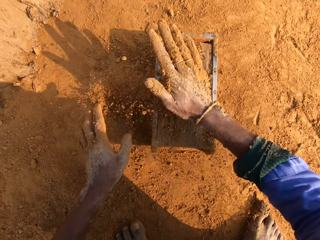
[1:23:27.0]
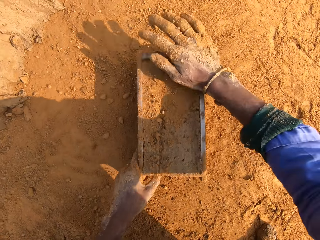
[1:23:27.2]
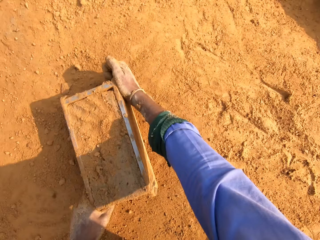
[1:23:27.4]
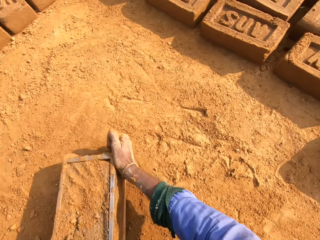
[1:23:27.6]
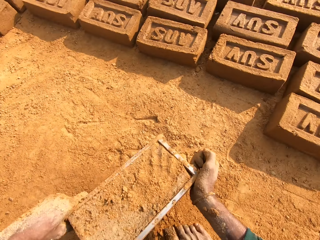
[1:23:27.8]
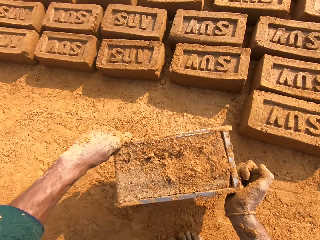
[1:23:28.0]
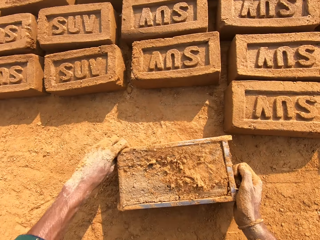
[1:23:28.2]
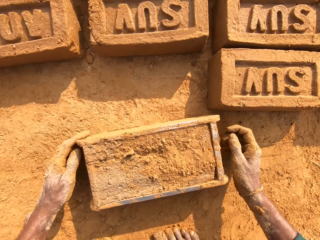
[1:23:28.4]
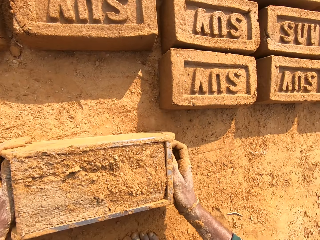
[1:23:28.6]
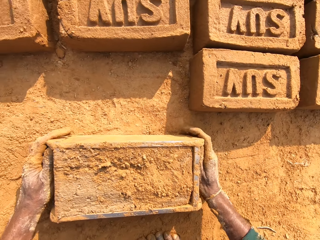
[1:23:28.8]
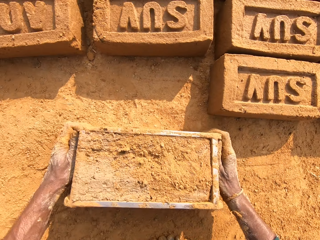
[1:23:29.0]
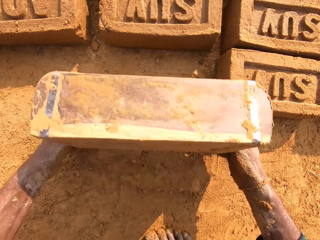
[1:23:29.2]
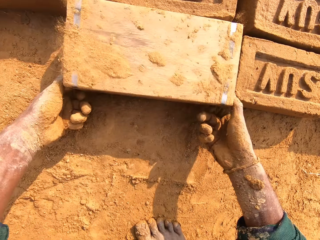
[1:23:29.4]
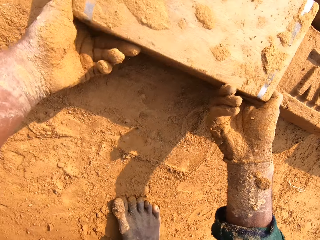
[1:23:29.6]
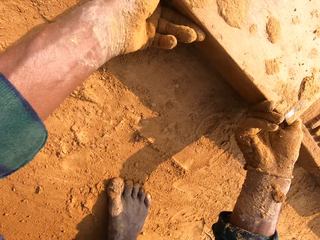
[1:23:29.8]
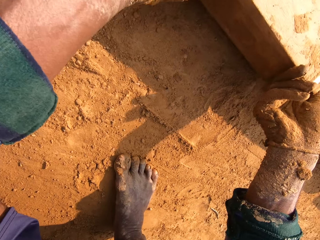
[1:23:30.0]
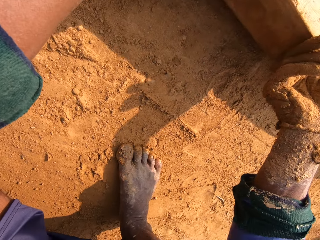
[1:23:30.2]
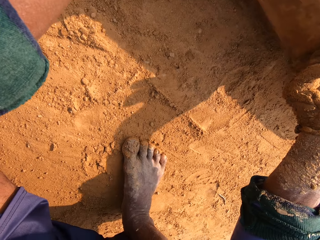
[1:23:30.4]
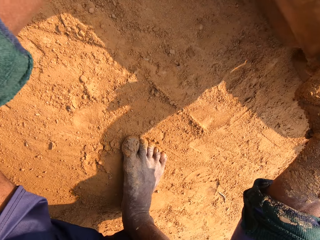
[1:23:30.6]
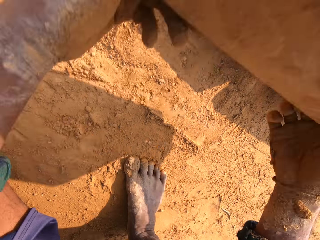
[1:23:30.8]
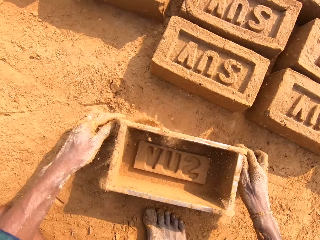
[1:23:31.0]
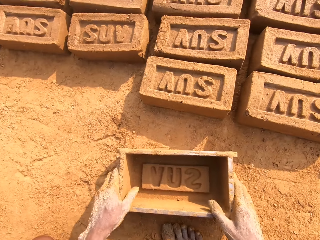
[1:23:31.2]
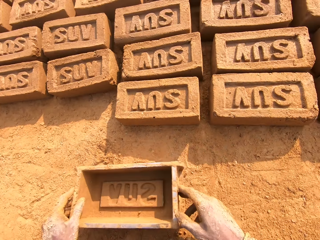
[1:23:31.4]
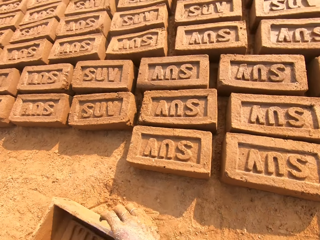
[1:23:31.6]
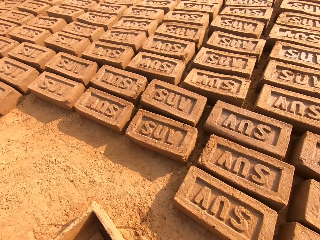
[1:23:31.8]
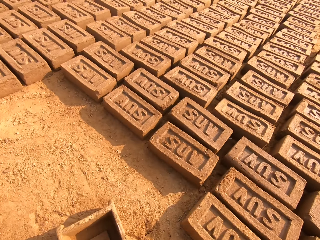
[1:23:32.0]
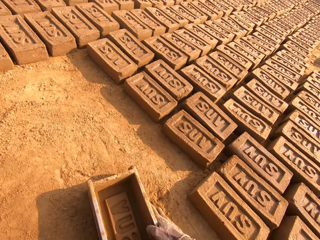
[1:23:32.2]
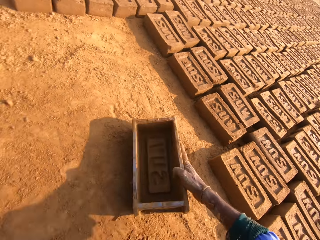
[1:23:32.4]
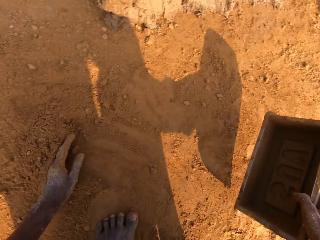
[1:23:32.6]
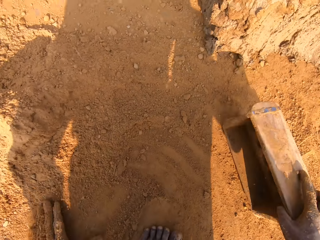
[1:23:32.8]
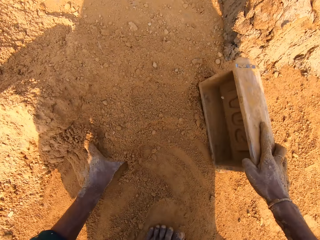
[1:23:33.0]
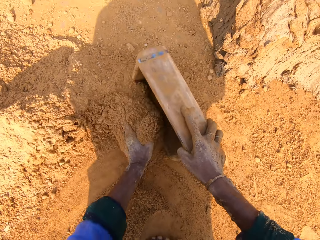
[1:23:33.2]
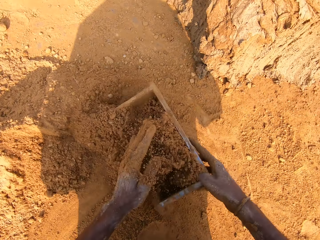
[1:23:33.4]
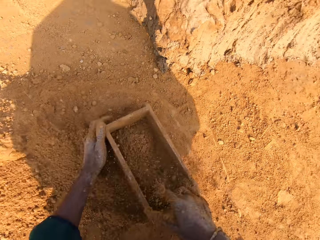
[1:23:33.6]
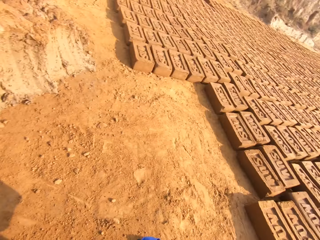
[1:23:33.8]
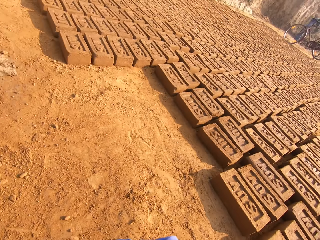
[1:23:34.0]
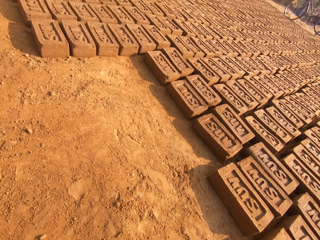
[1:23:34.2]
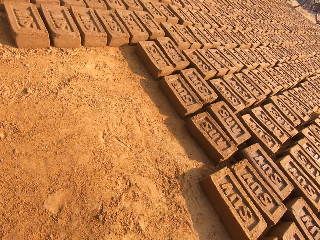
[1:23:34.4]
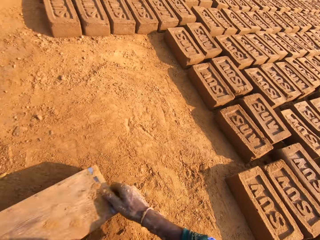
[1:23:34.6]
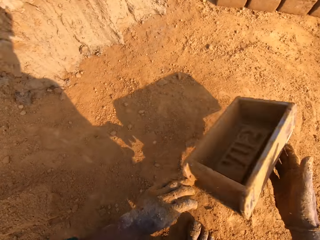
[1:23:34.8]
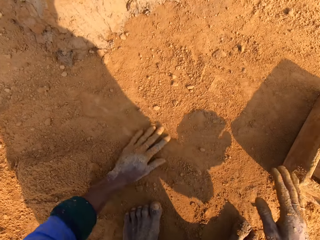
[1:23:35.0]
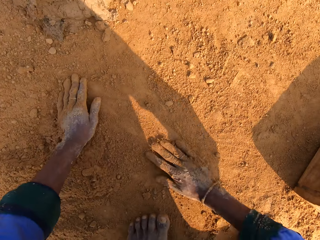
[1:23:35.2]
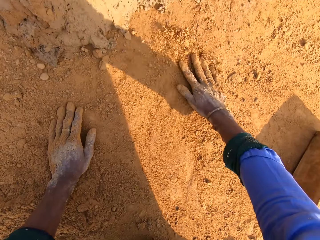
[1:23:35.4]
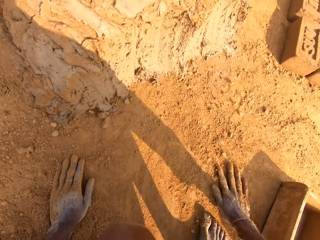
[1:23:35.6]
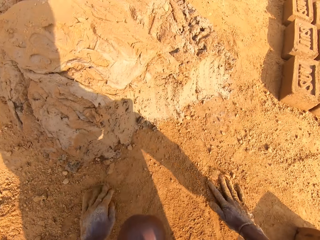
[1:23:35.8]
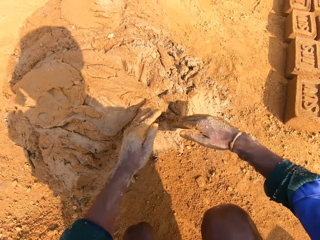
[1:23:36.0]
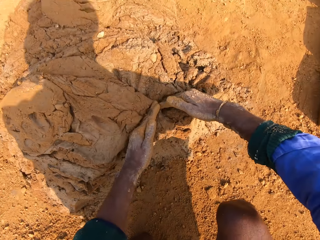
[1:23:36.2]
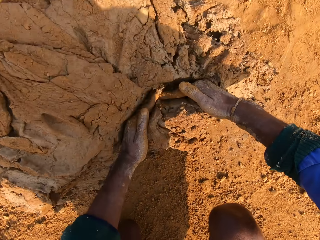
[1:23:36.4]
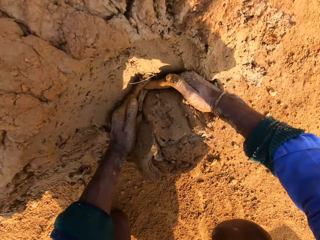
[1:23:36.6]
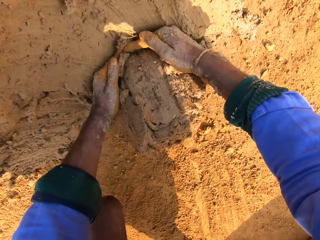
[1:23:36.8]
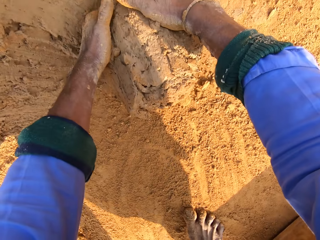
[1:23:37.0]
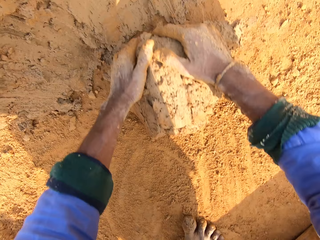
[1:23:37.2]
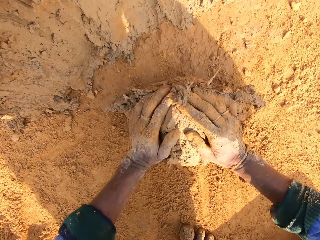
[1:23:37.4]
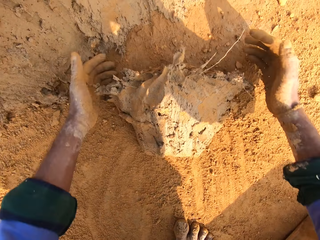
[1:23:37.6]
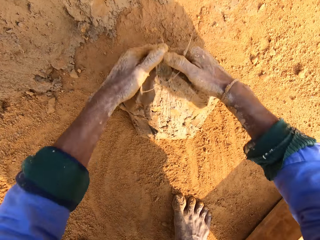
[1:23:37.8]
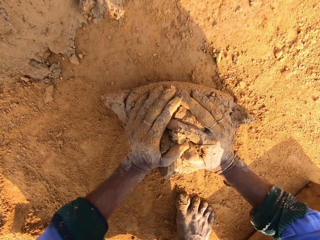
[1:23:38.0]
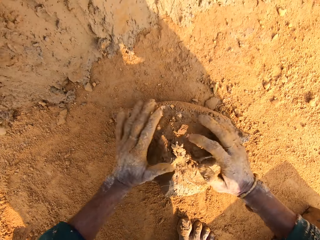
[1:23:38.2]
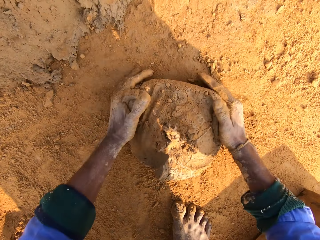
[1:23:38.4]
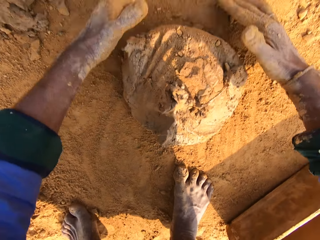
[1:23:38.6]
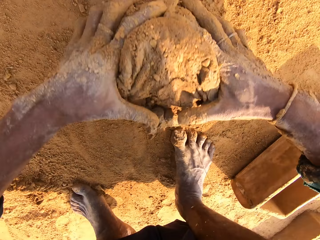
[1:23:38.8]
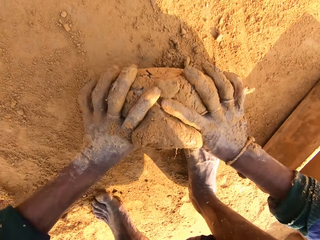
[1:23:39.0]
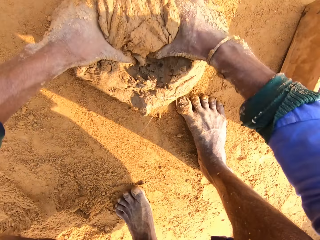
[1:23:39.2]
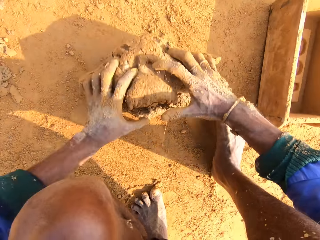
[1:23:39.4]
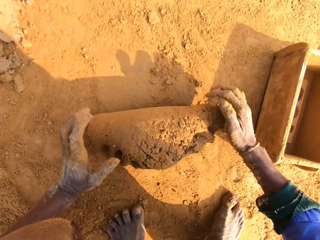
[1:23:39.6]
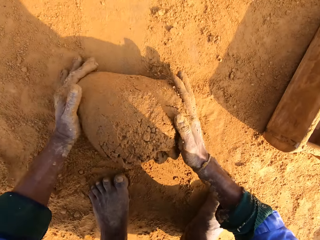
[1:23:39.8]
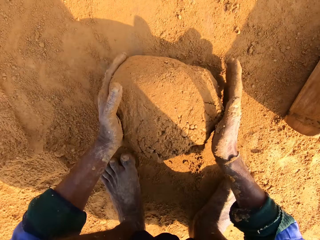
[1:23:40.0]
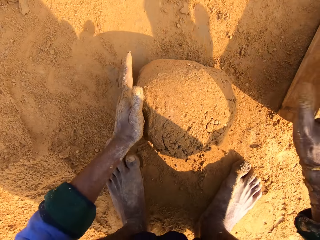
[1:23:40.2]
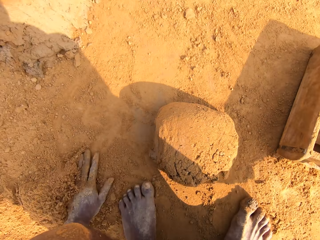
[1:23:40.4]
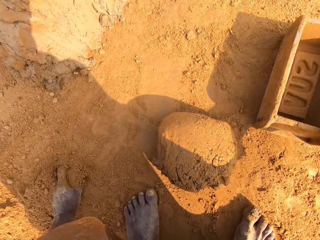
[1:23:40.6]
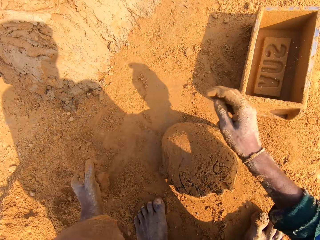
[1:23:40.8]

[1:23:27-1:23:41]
The camera wearer puts sand on the clay mold. They put the clay brick on the ground. They put sand into the clay mold and remove sand from the clay mold. They scoop the clay and roll the clay.

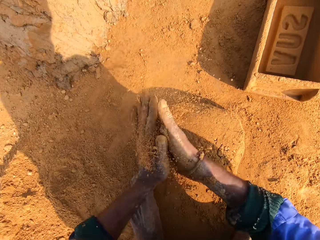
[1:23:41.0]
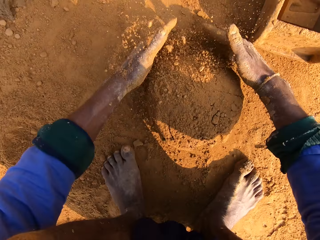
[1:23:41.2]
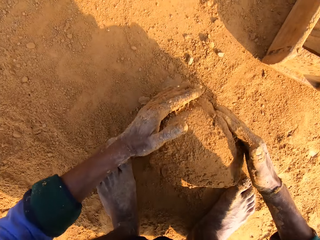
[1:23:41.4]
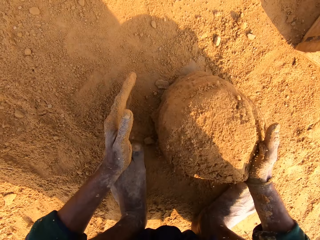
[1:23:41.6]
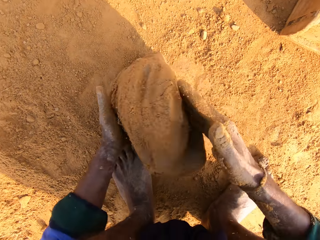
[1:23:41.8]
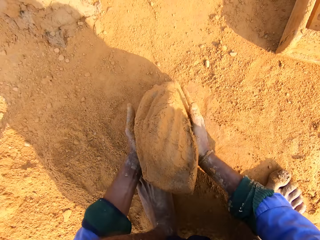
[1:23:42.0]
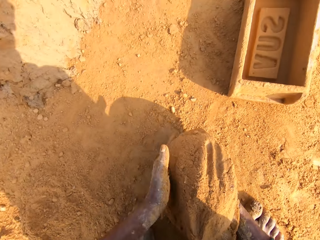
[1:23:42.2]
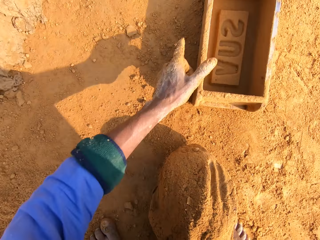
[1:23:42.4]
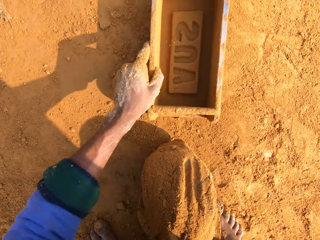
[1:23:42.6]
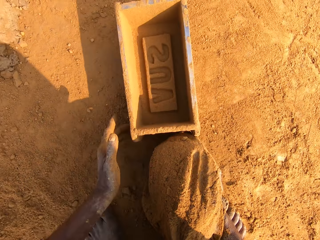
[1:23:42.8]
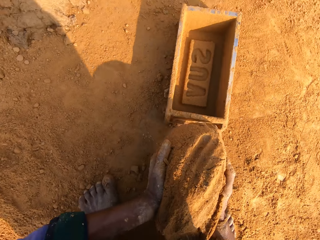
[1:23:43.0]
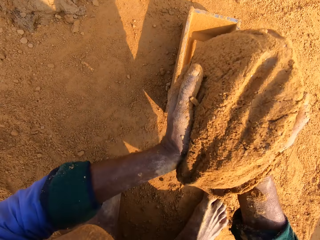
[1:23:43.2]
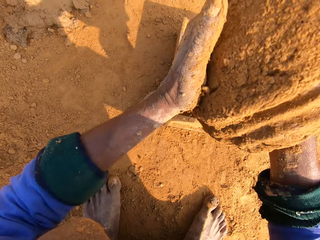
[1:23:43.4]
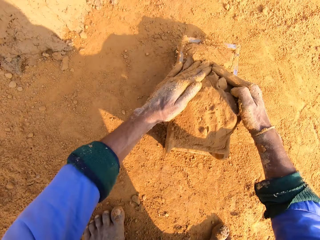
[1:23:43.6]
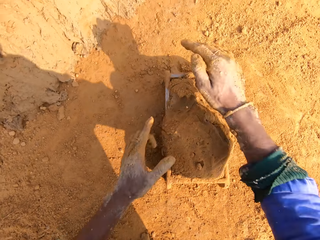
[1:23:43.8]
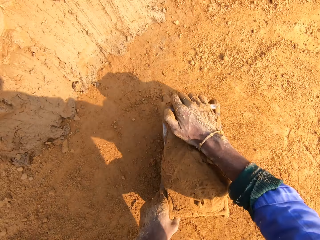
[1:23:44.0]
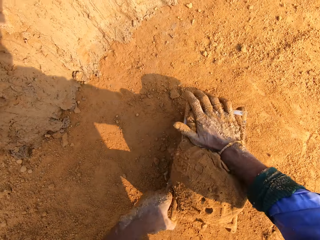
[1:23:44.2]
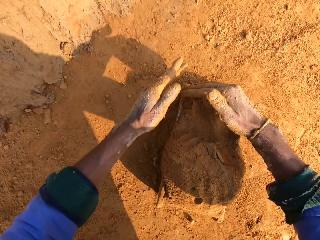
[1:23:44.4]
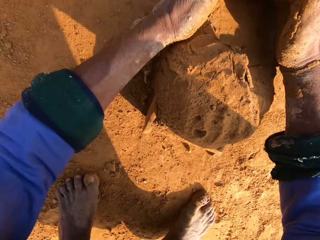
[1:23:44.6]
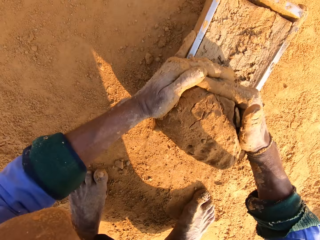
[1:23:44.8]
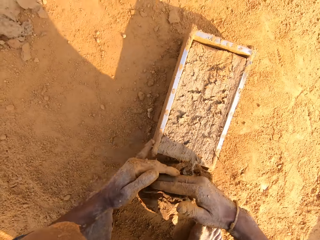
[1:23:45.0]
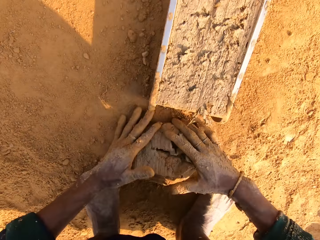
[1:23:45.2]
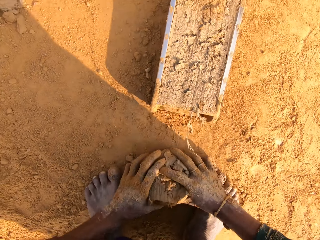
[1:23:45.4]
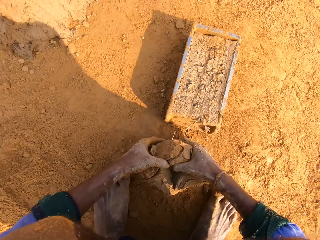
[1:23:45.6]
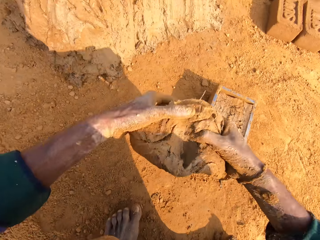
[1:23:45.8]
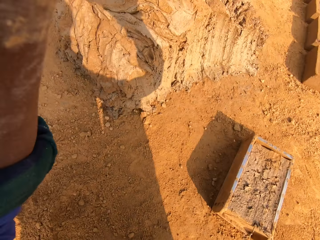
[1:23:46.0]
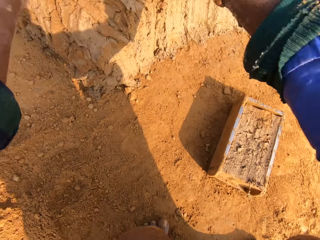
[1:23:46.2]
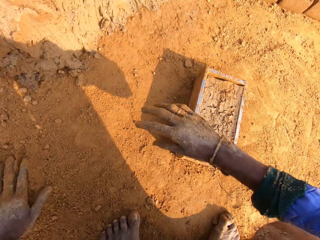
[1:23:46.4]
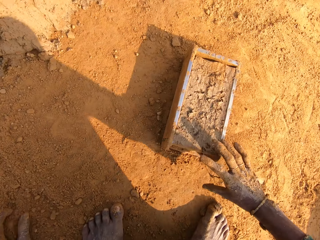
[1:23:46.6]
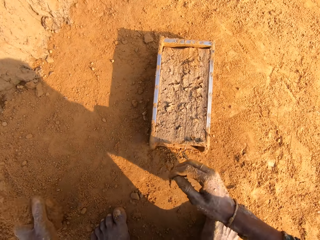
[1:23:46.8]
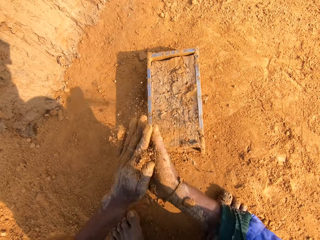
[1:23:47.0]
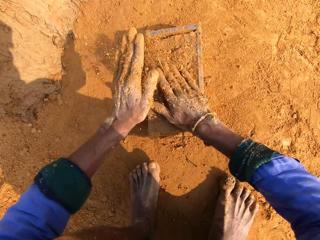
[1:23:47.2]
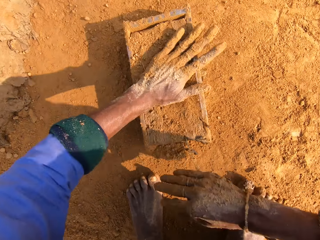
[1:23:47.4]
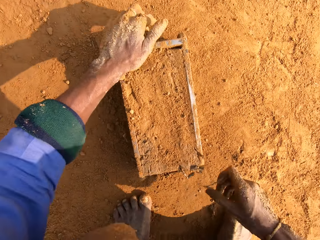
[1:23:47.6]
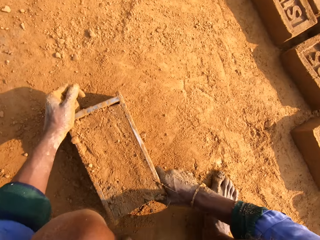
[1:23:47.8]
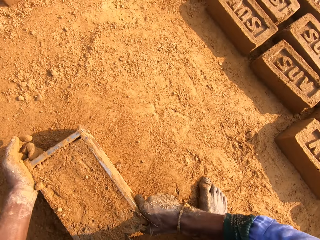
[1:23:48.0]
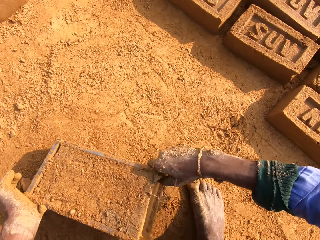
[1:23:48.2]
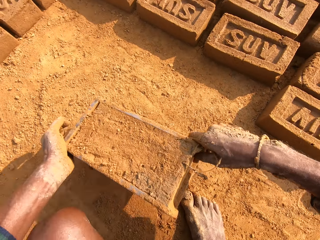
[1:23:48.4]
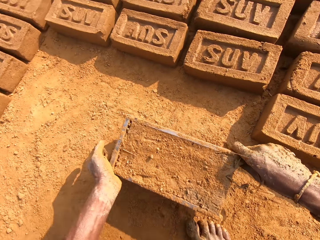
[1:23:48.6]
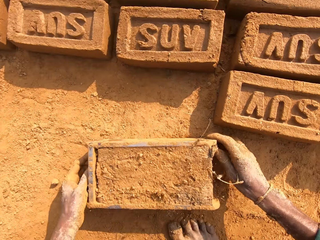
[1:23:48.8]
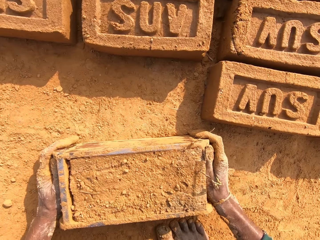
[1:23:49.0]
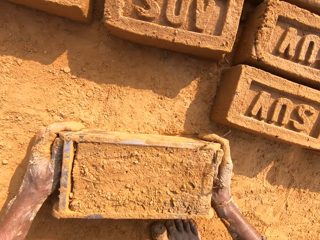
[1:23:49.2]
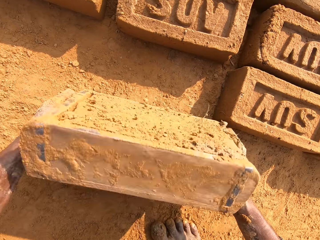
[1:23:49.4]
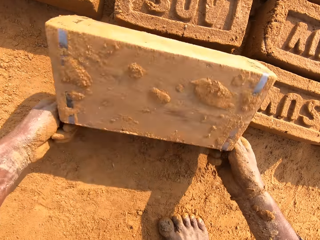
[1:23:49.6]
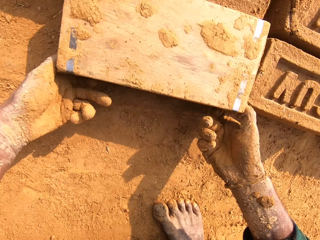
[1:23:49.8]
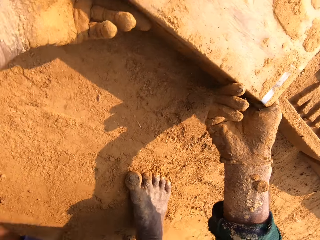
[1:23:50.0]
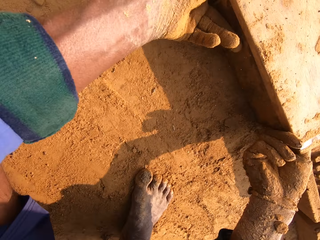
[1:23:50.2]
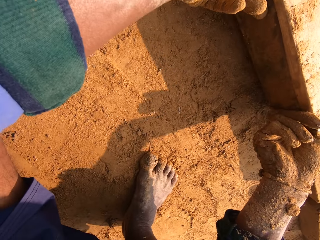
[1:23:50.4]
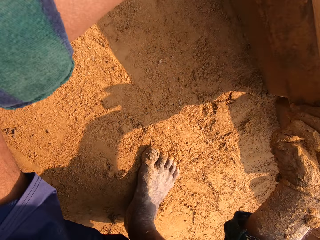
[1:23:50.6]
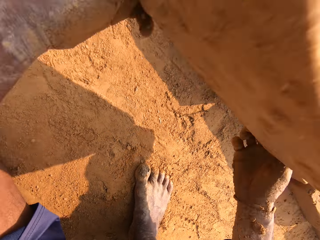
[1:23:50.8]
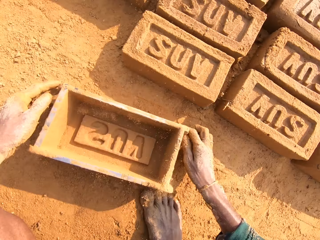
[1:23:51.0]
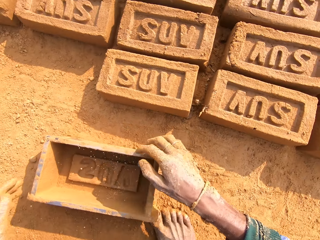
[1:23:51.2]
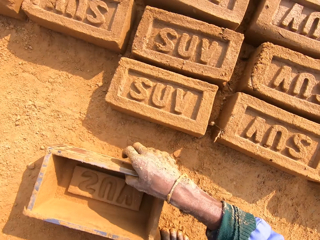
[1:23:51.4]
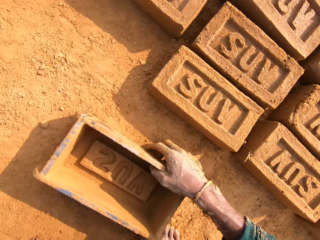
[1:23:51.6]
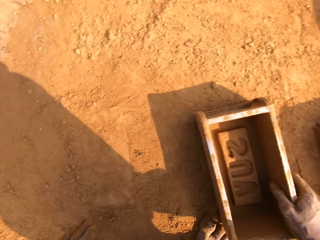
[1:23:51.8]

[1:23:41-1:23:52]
The camera wearer molds the clay. They put the clay in the brick mold. They remove excess clay. They put back the clay. They put sand on the clay mold. They put the clay brick on the ground.
